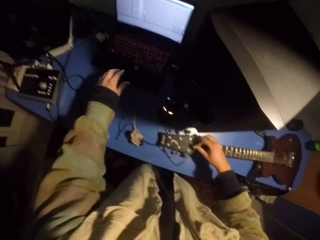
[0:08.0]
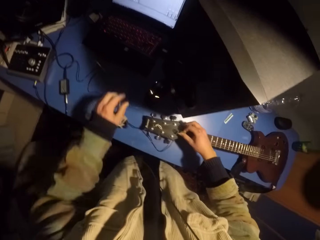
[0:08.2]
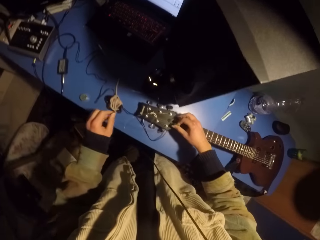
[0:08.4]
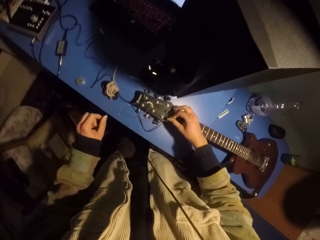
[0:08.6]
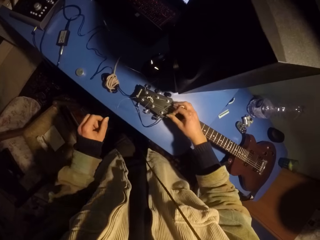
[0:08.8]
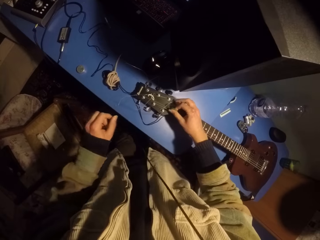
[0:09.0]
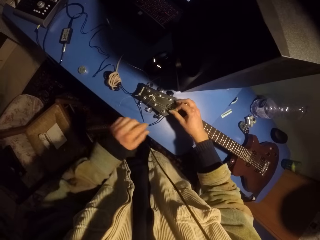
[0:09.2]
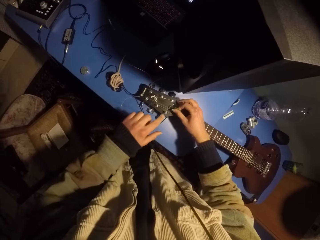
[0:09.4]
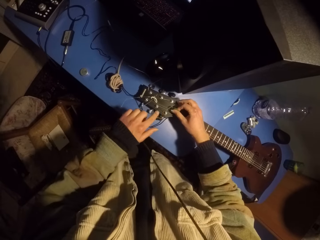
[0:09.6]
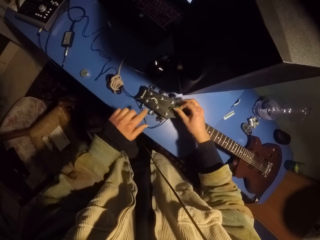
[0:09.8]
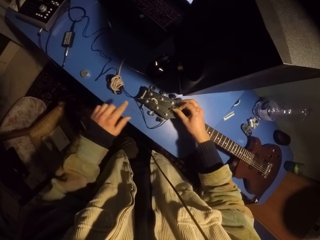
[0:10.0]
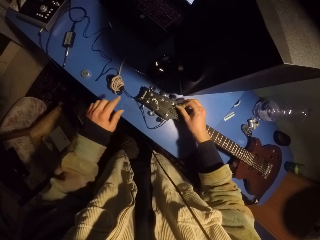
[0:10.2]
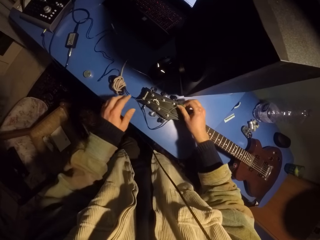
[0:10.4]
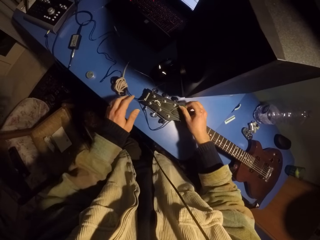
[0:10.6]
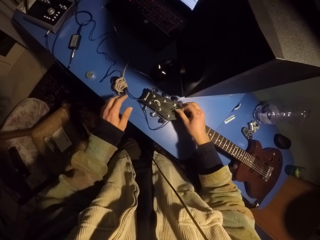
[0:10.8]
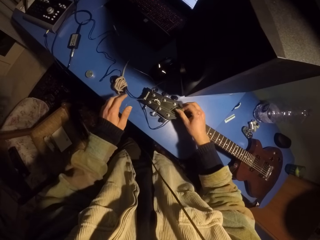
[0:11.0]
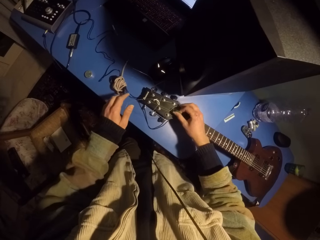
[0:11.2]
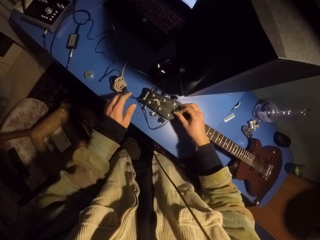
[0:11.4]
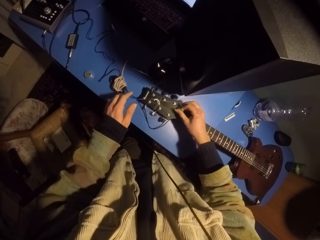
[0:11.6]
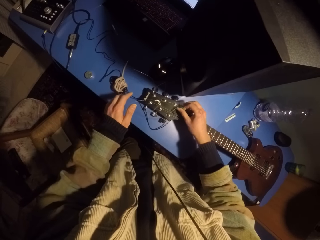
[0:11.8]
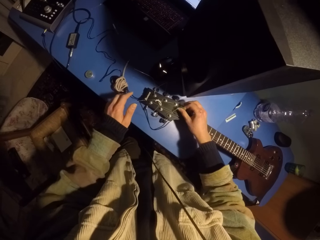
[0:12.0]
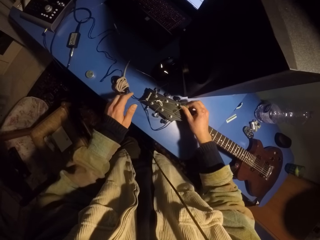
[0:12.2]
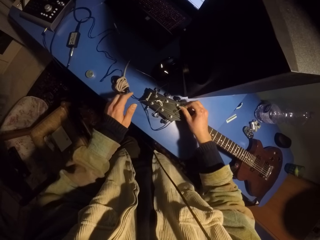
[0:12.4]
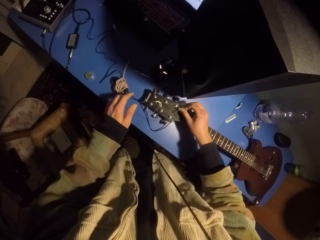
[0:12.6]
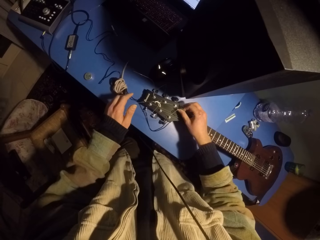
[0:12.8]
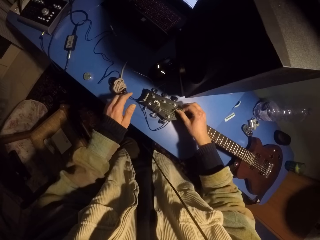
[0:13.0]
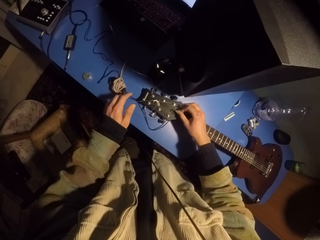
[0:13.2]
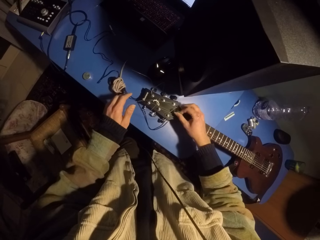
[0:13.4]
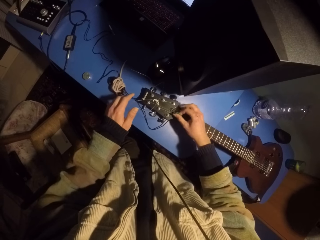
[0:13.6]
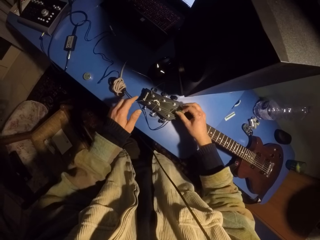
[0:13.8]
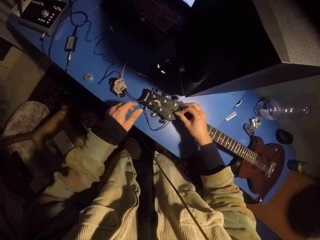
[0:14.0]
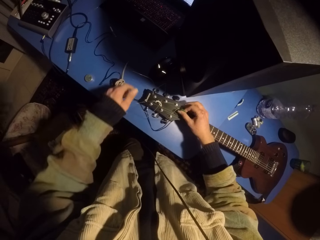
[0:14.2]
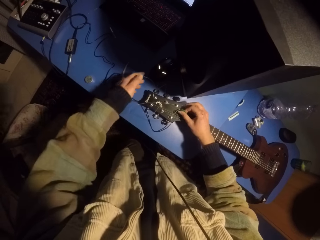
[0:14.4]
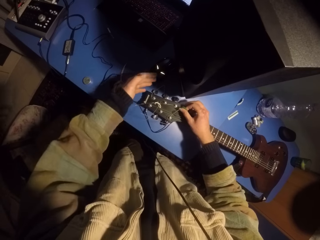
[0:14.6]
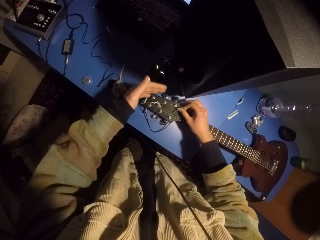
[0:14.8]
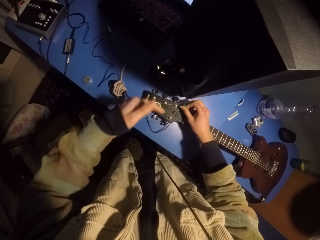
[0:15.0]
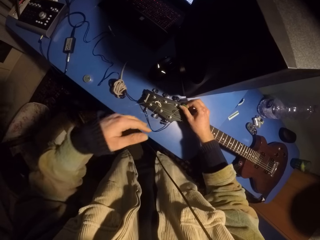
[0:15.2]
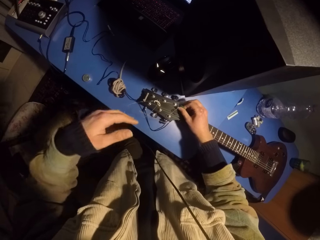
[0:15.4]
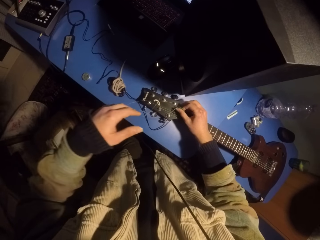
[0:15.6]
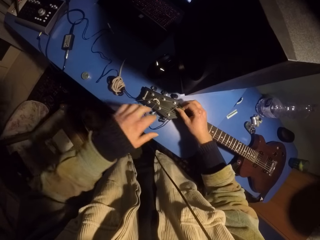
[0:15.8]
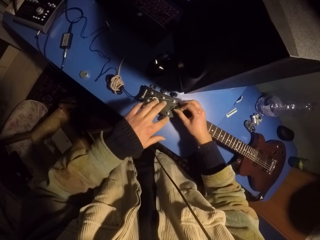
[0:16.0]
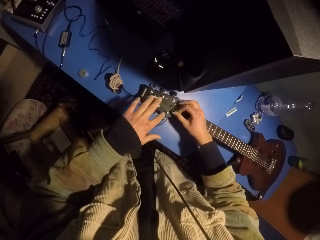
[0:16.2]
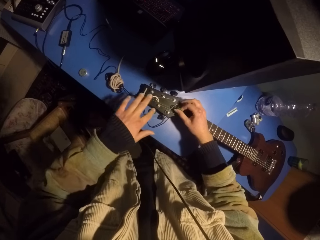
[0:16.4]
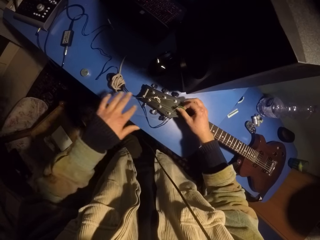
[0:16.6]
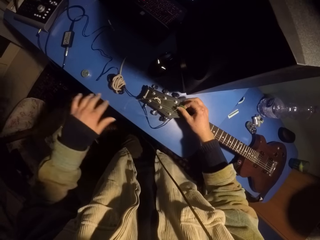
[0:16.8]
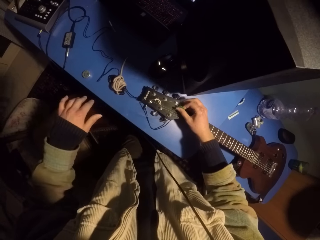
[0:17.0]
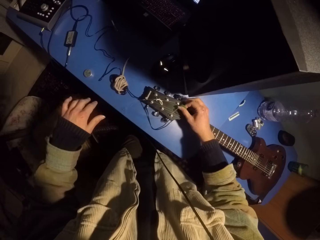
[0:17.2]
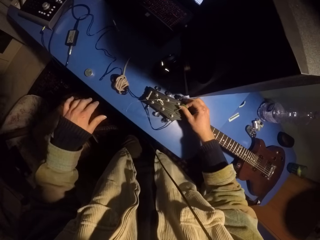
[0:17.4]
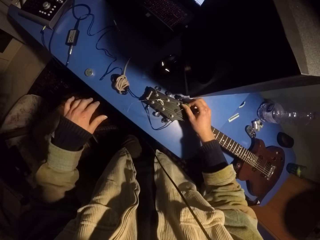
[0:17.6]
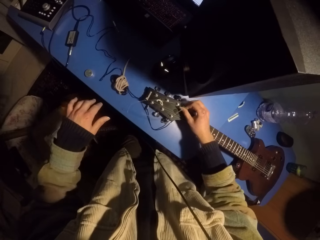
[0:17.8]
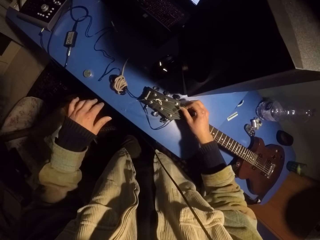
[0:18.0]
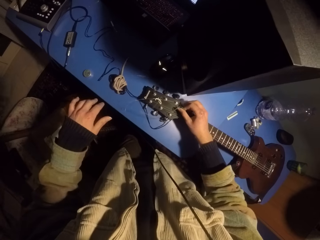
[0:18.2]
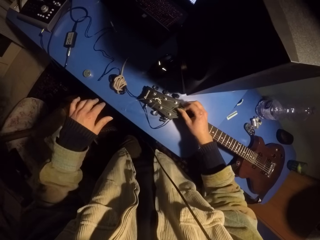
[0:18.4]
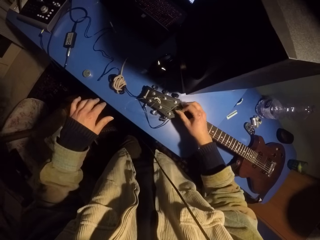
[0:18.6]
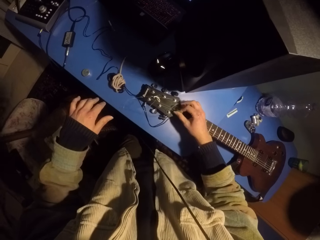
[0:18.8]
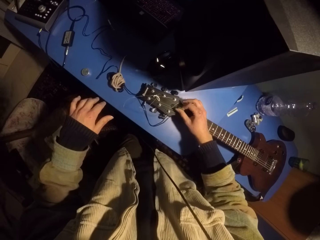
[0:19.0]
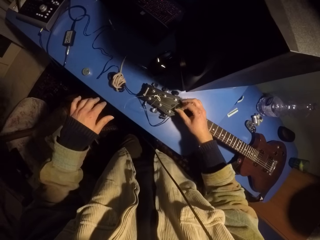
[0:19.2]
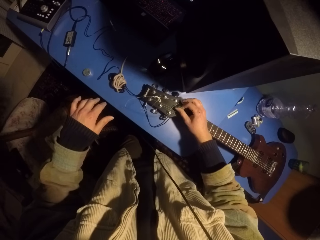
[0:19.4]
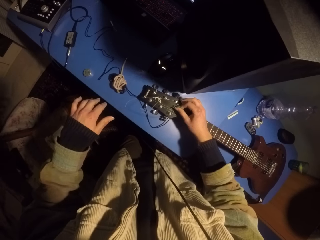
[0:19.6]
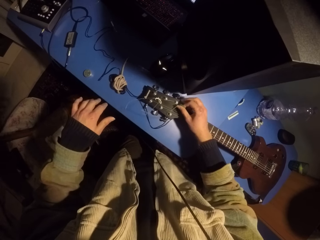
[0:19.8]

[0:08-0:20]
The camera wearer touches the guitar string with the left hand. They move the guitar strings. They play the guitar with a pick.

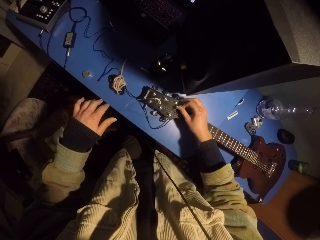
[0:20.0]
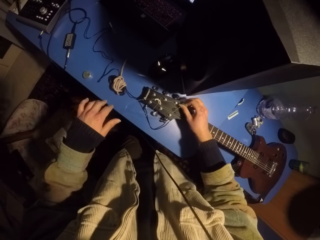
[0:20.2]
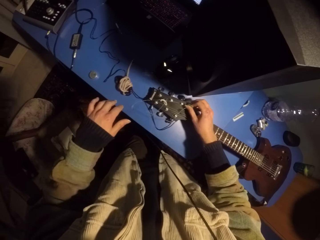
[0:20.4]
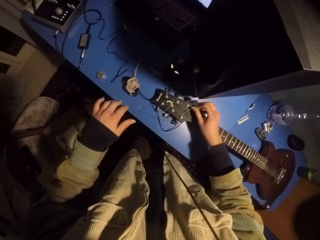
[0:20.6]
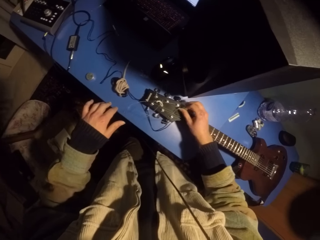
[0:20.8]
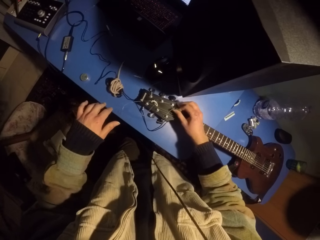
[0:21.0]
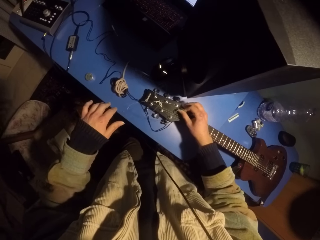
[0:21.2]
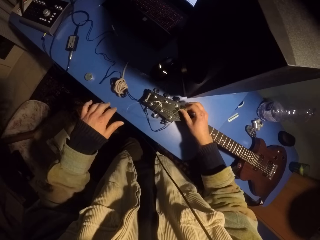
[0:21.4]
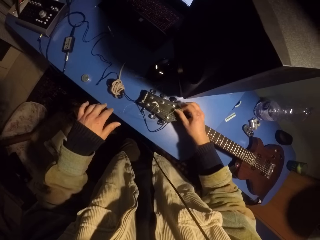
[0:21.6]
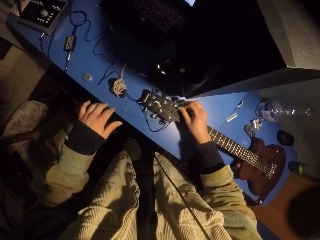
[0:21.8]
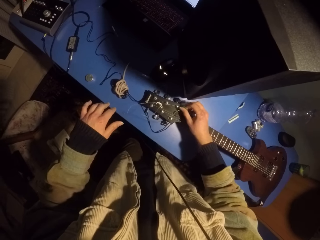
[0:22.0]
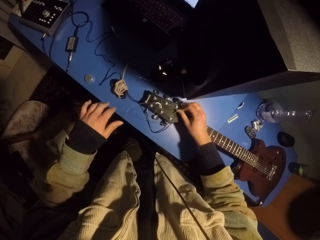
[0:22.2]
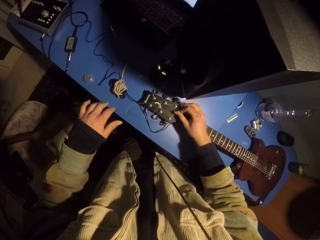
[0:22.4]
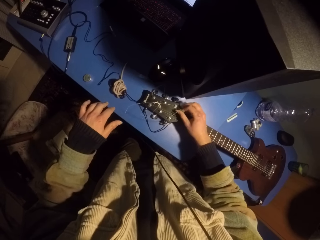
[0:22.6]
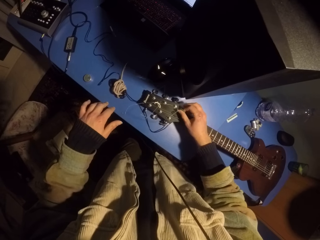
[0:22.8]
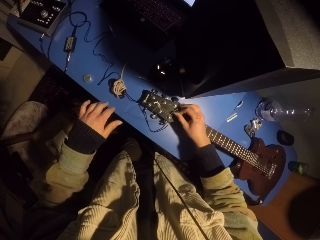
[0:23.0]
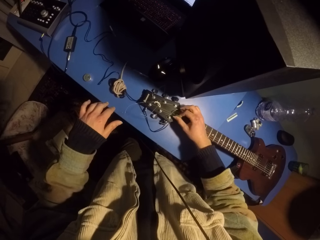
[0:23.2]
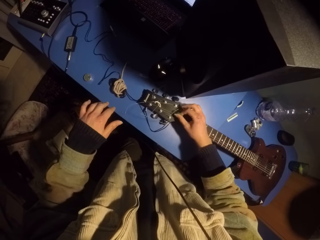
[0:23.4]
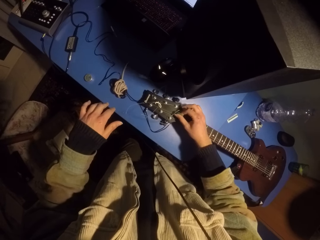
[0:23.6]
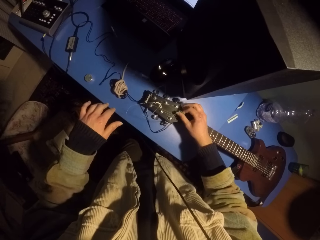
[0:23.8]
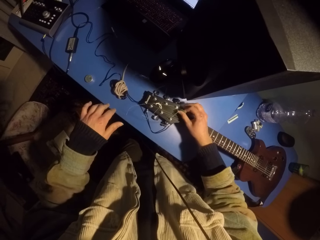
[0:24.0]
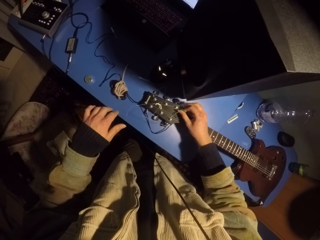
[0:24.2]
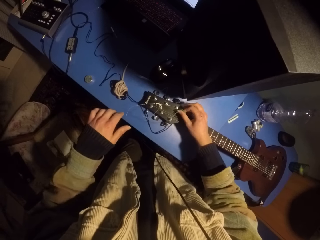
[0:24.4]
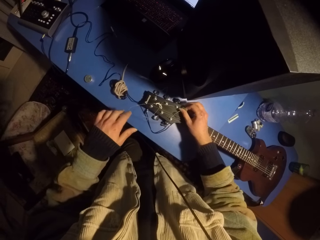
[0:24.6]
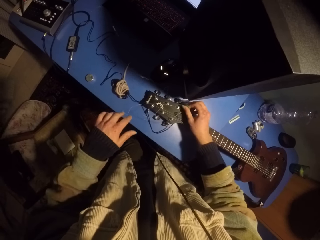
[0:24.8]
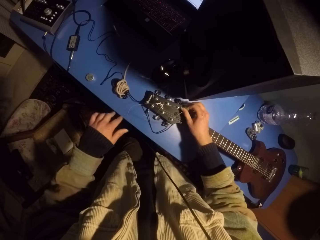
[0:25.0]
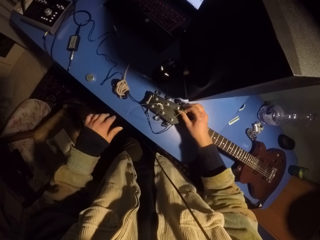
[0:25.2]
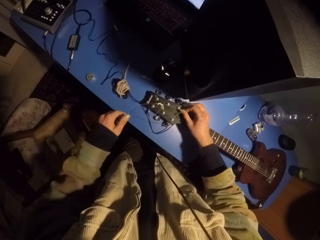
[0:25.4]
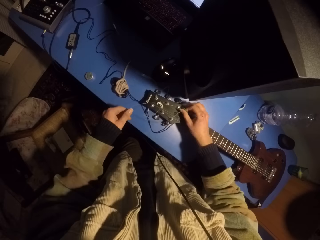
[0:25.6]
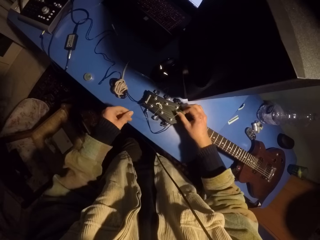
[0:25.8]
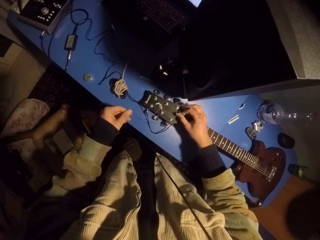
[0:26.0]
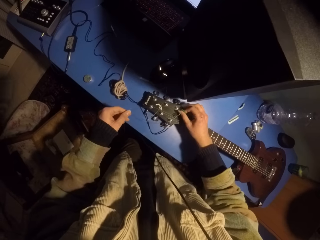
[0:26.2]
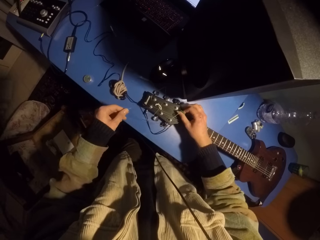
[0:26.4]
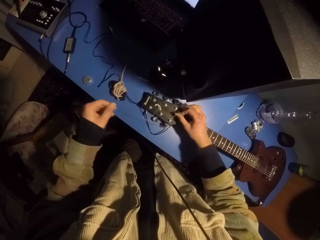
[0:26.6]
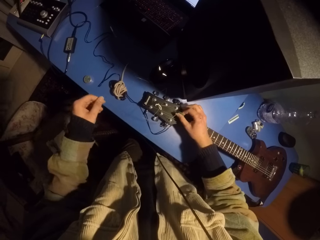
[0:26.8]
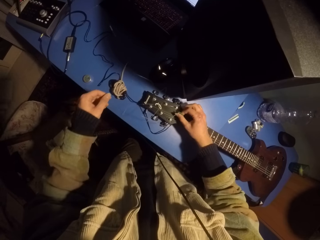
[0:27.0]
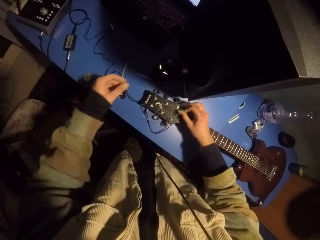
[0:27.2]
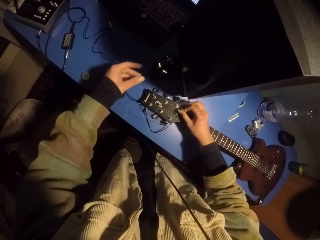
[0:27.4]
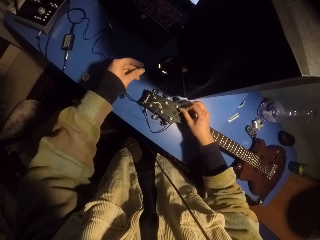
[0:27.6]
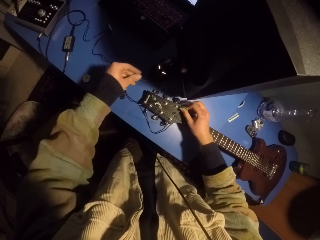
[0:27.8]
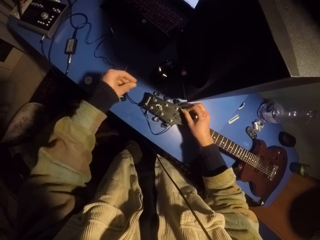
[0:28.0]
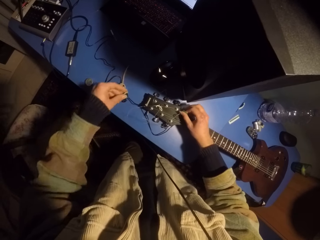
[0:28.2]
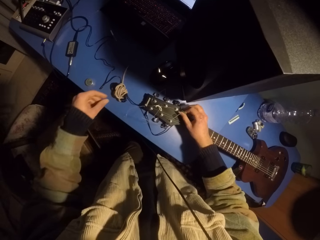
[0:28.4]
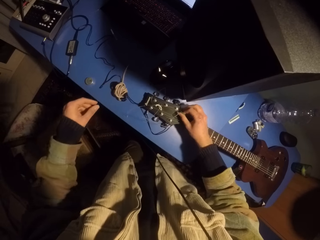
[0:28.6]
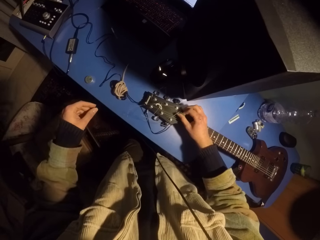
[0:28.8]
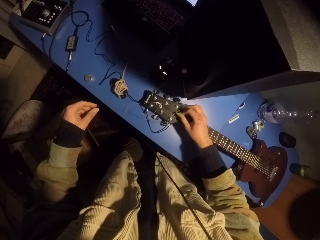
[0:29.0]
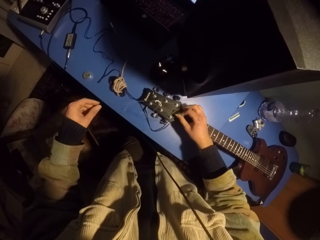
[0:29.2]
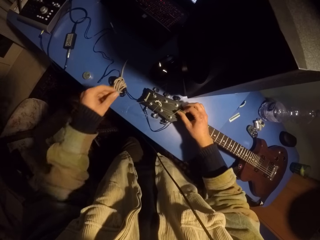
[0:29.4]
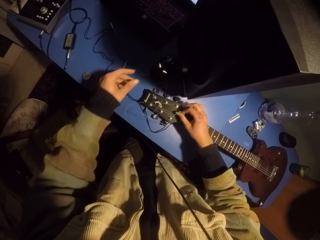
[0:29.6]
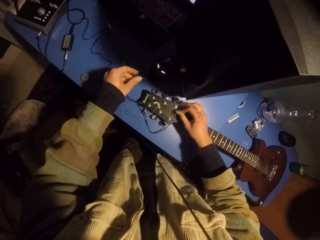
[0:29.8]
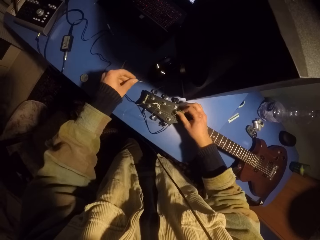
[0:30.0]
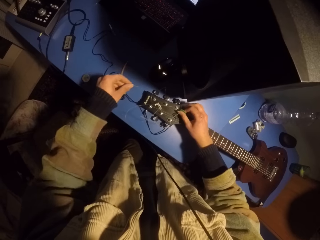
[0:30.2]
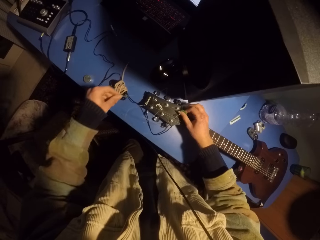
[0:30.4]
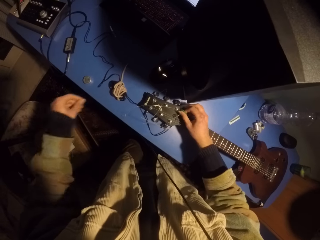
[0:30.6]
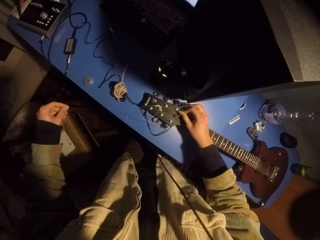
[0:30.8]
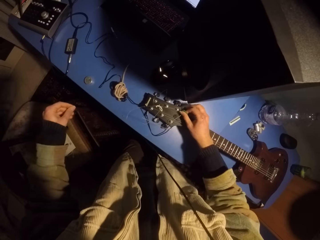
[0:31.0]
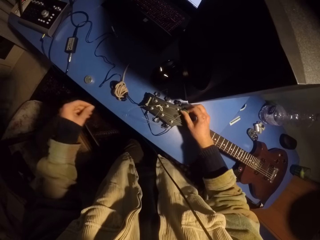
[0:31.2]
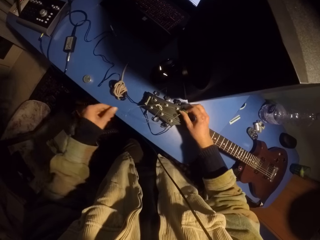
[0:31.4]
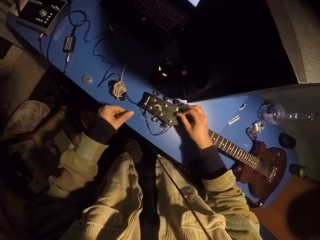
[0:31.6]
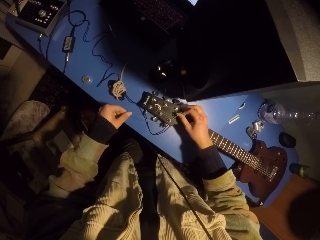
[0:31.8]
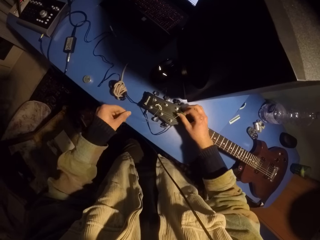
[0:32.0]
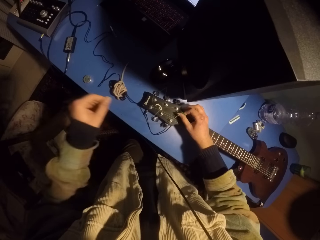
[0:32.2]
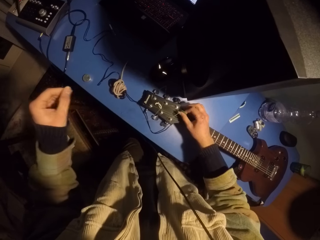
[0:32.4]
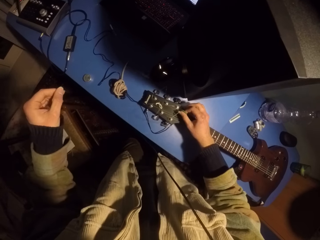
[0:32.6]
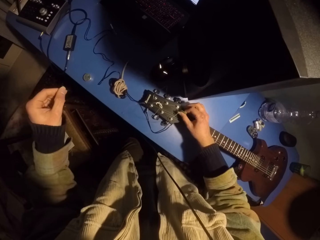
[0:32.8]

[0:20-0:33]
The camera wearer moves the guitar string repeatedly.
